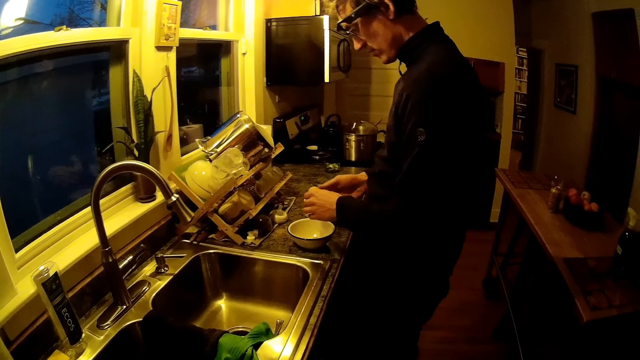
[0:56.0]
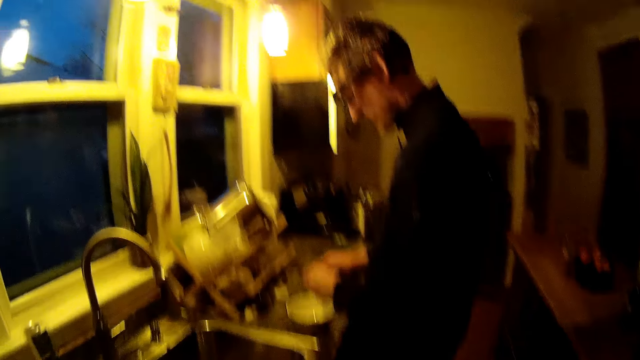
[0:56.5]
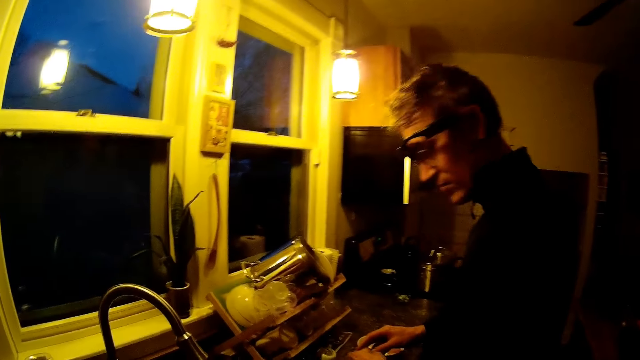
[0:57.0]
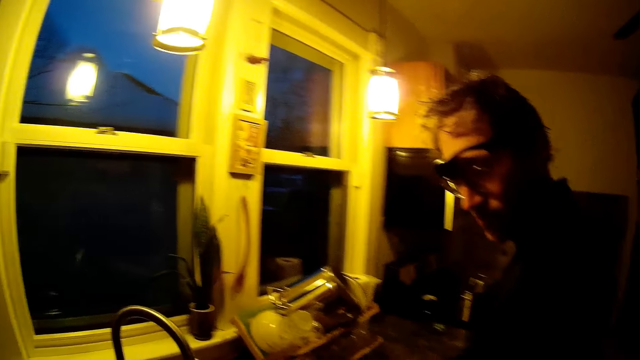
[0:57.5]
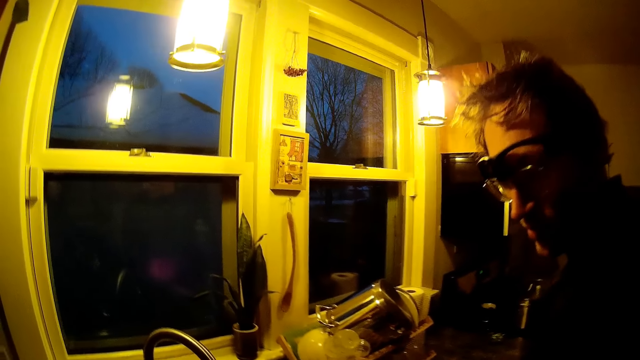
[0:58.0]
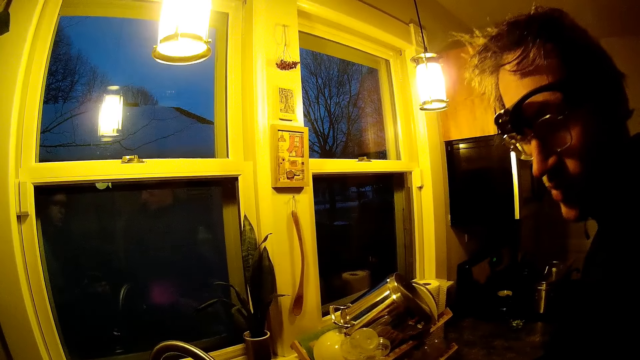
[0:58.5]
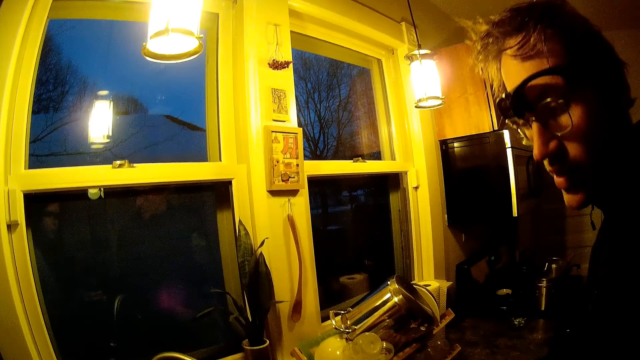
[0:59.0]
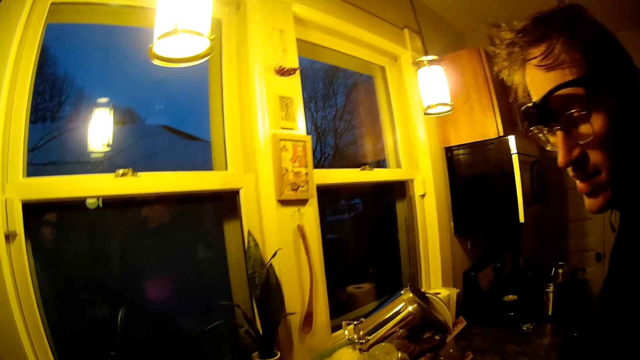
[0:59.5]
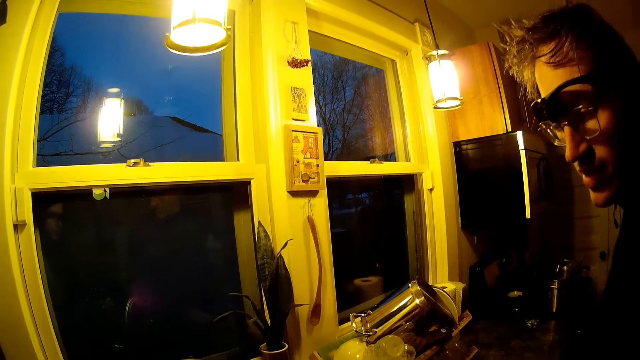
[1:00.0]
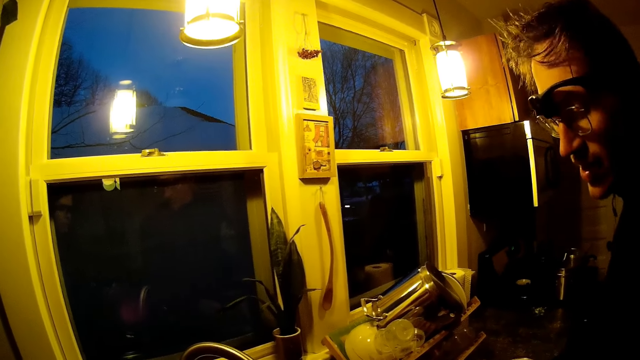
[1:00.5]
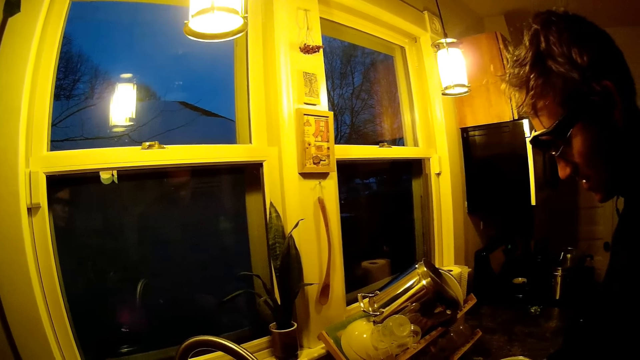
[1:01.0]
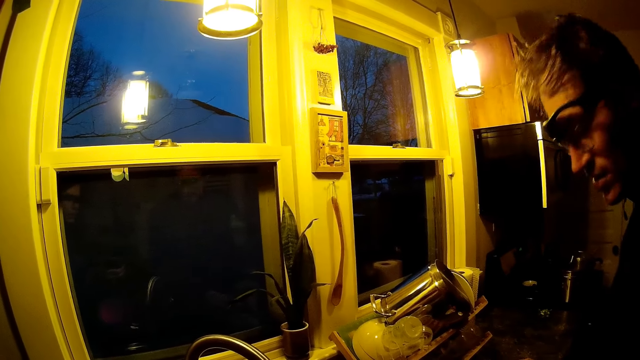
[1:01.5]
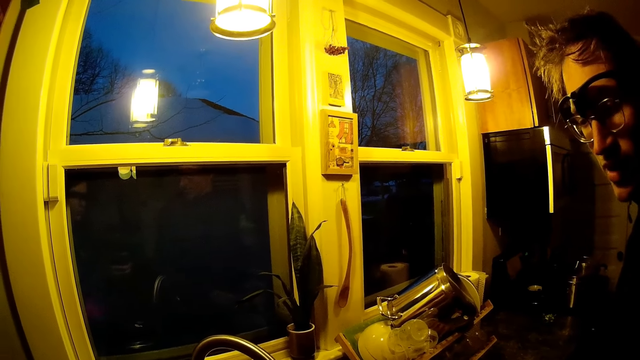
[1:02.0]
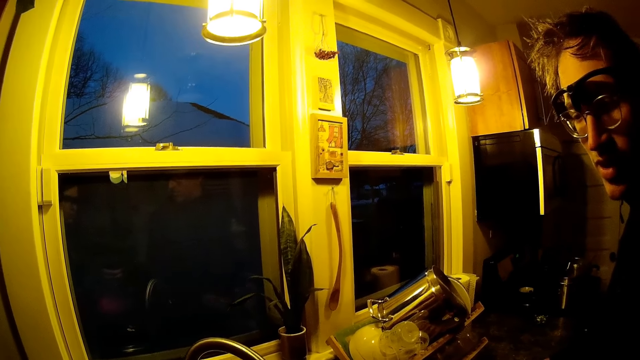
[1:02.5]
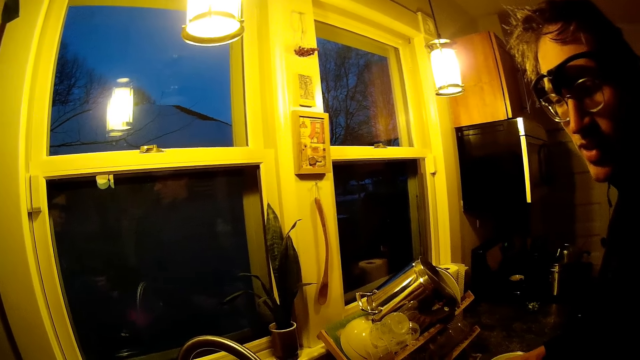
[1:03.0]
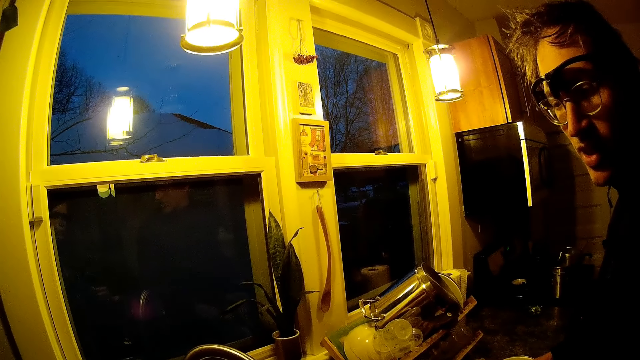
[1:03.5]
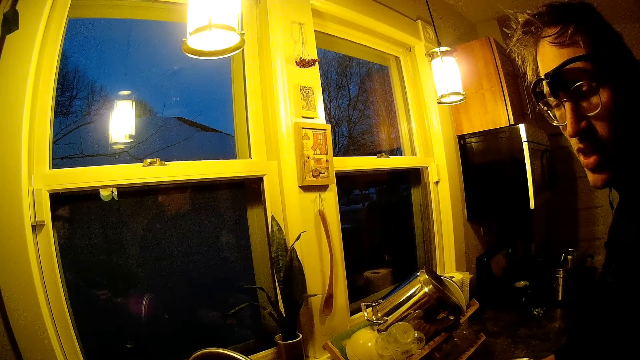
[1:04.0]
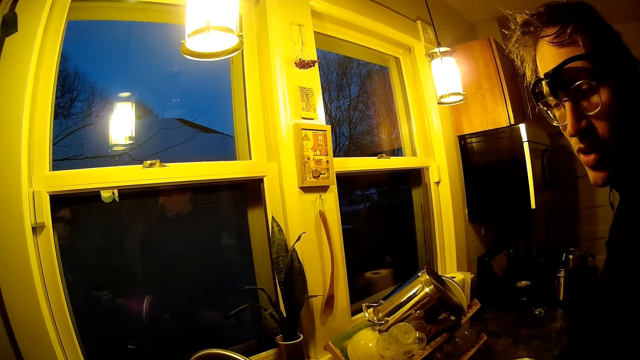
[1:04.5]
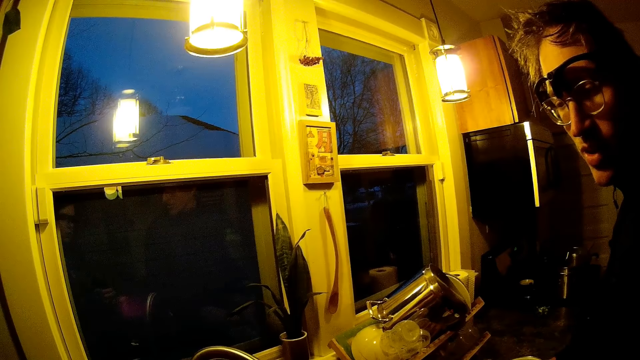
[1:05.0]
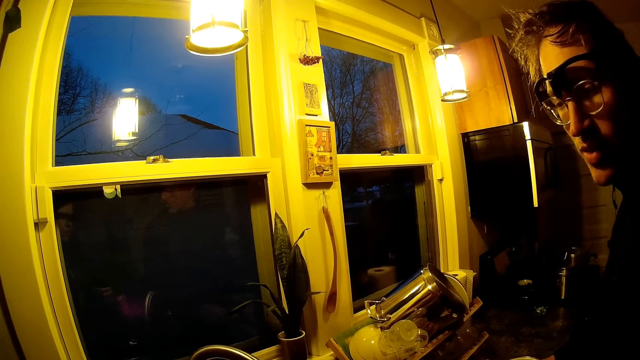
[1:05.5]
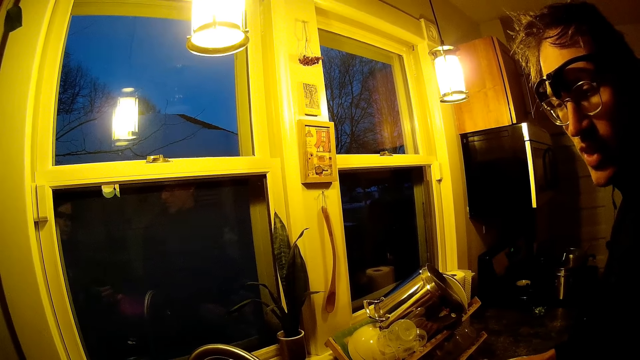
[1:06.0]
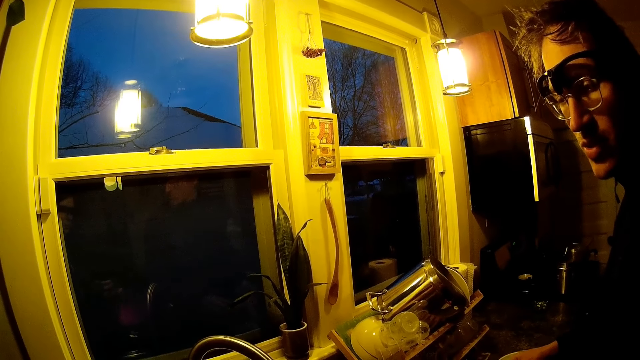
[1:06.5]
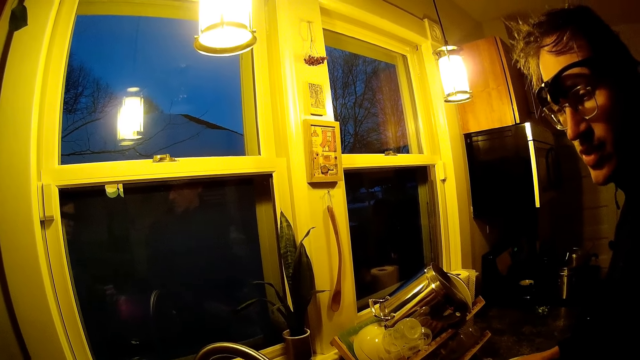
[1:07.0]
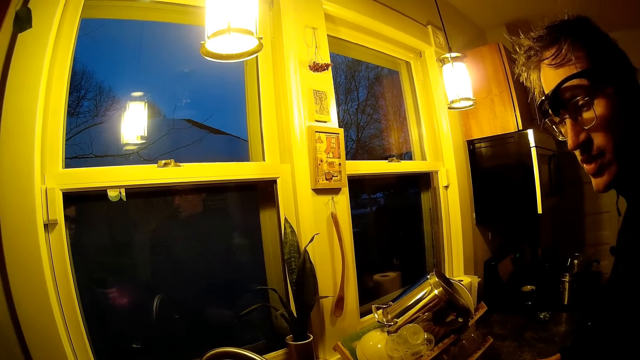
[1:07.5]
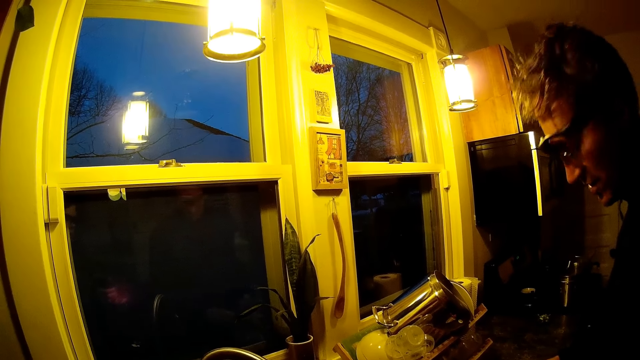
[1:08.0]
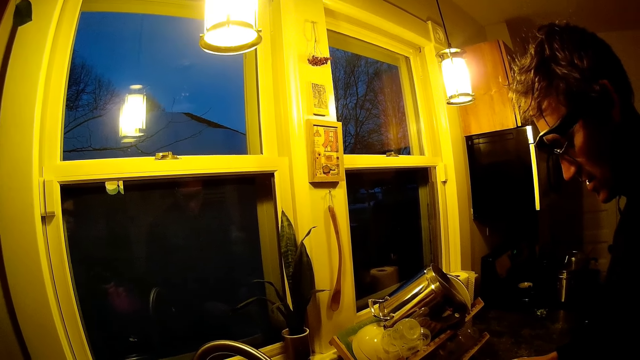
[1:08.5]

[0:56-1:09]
The camera wearer interacts with the man. The man peels the egg with both hands. The camera wearer talks to the man. The man speaks to the camera wearer.

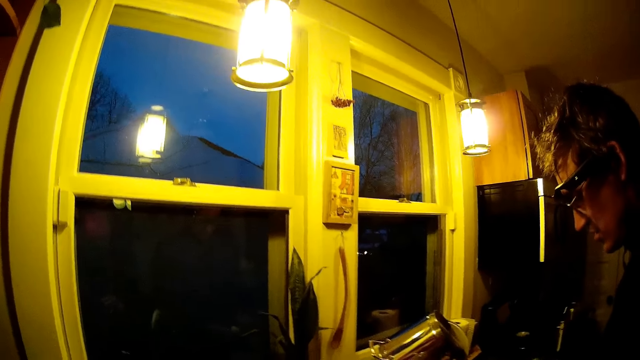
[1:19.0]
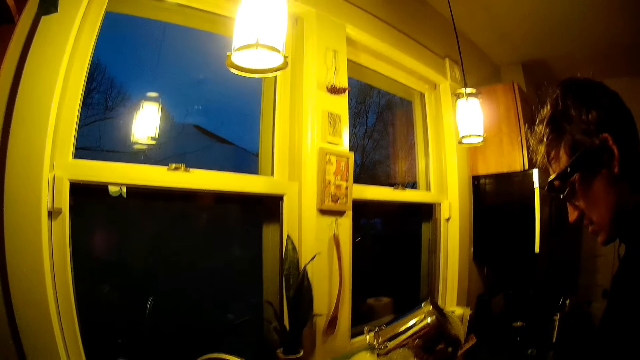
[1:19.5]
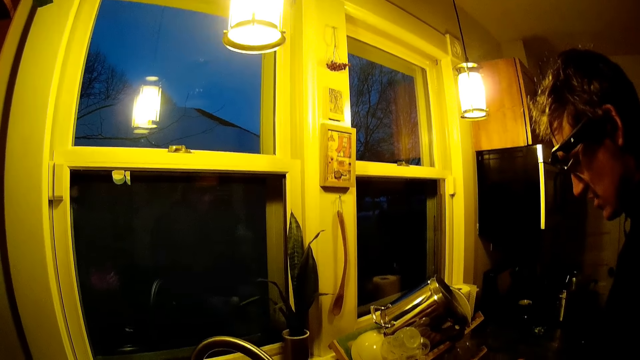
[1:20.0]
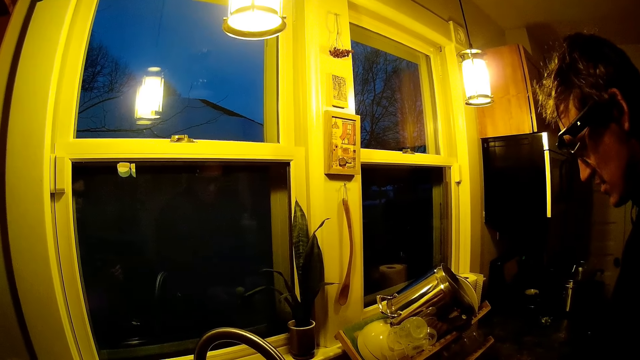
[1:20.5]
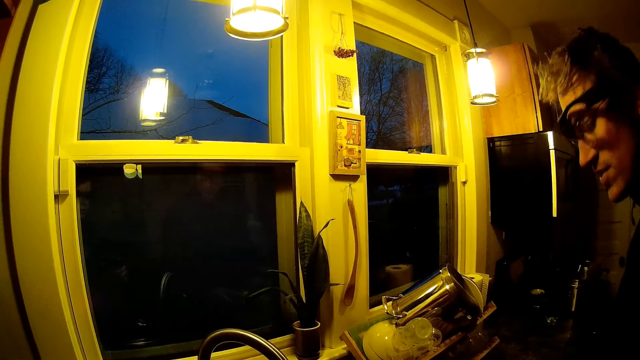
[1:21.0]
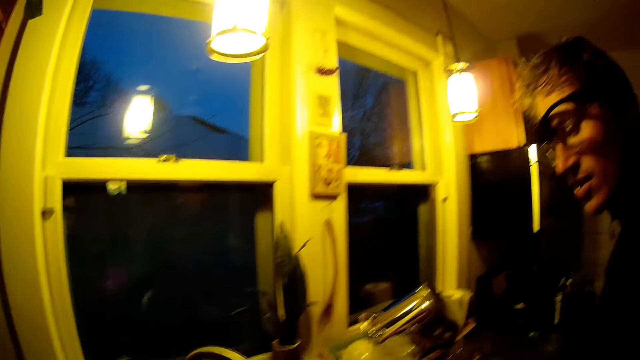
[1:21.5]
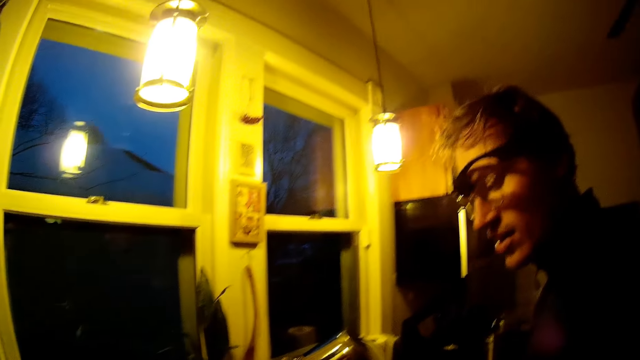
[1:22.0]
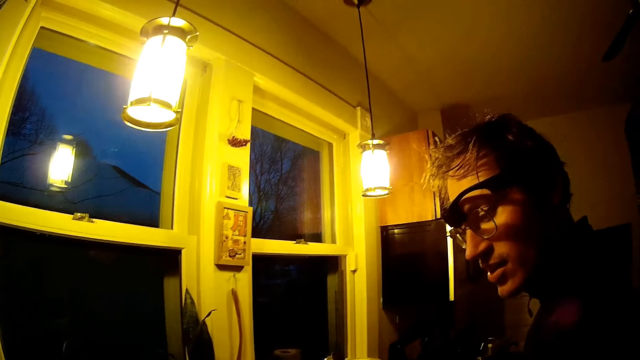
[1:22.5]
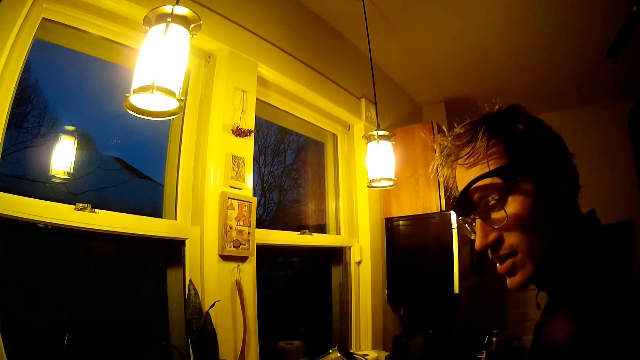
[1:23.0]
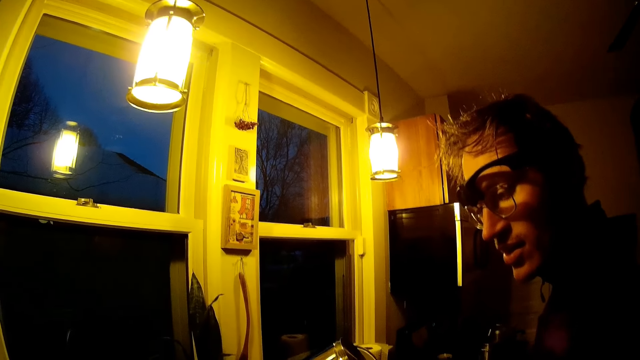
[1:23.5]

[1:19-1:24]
A person talks back to the camera wearer.
